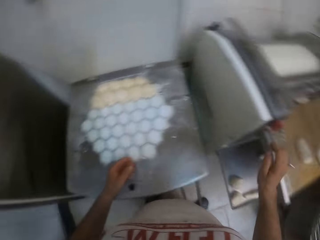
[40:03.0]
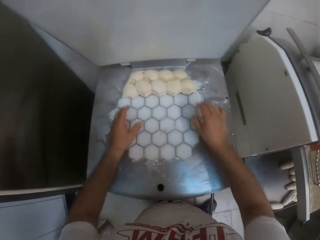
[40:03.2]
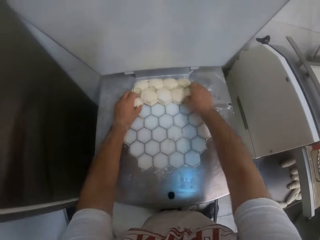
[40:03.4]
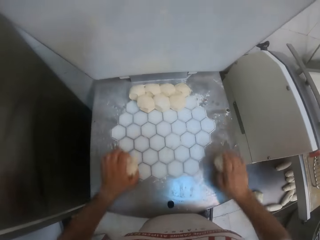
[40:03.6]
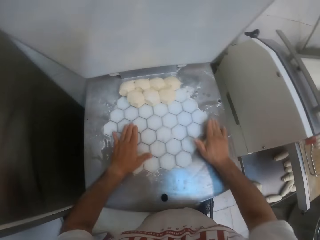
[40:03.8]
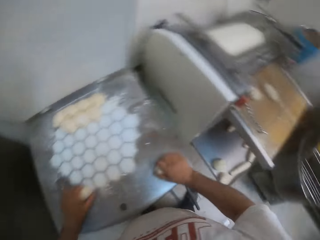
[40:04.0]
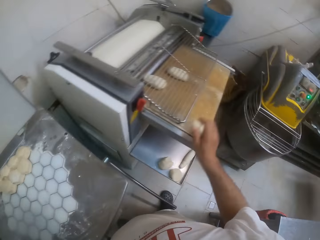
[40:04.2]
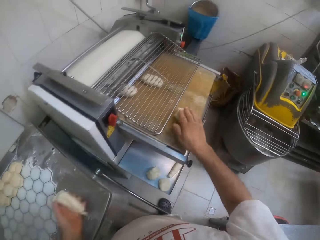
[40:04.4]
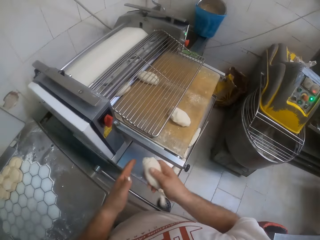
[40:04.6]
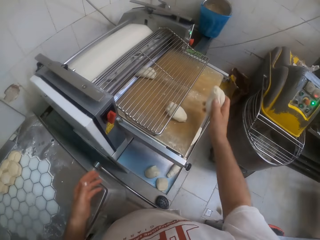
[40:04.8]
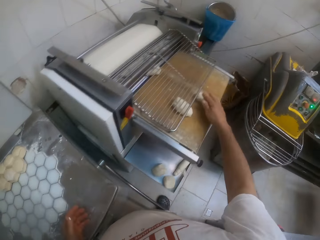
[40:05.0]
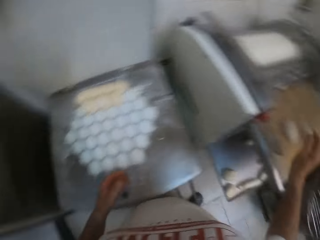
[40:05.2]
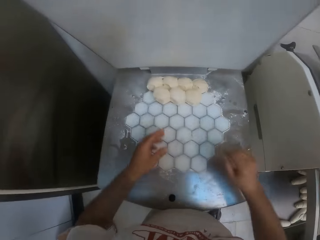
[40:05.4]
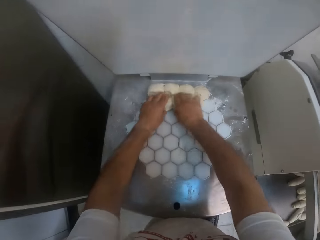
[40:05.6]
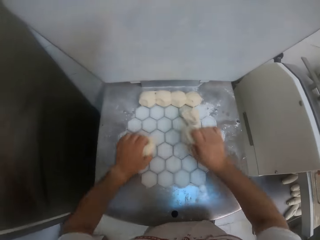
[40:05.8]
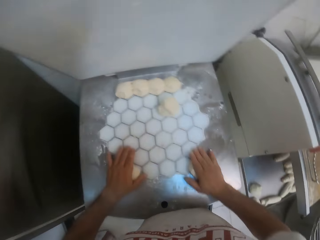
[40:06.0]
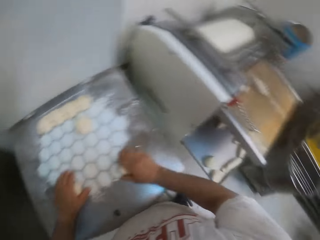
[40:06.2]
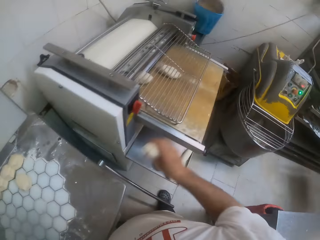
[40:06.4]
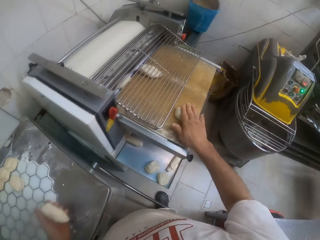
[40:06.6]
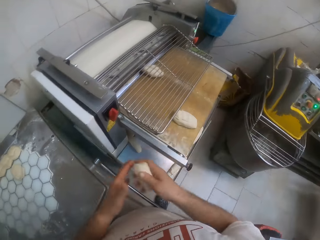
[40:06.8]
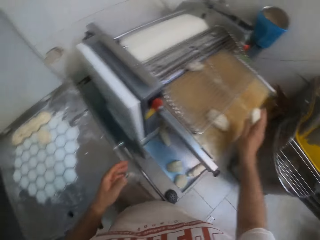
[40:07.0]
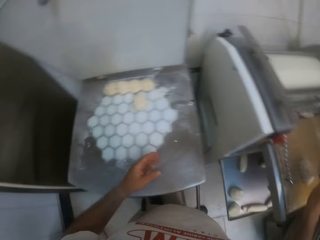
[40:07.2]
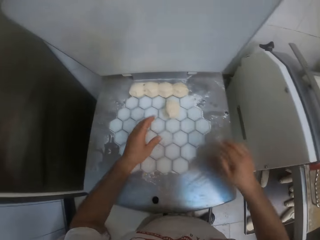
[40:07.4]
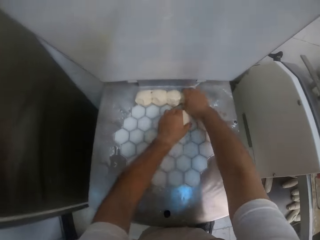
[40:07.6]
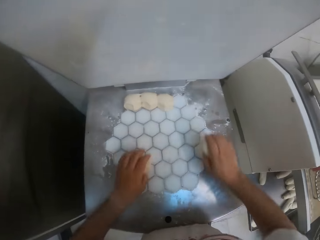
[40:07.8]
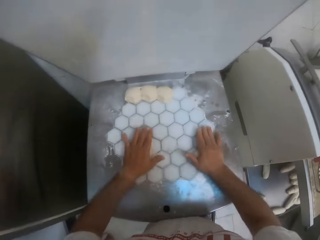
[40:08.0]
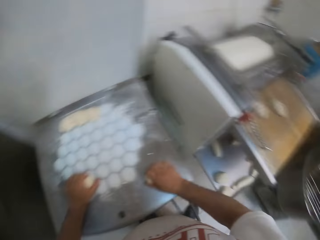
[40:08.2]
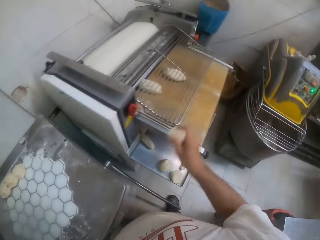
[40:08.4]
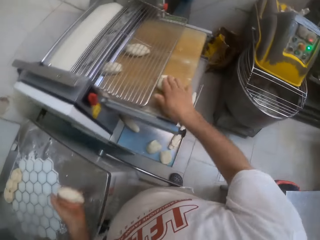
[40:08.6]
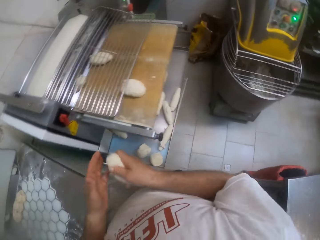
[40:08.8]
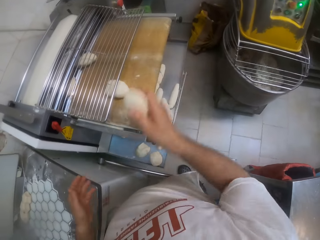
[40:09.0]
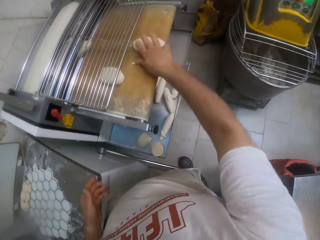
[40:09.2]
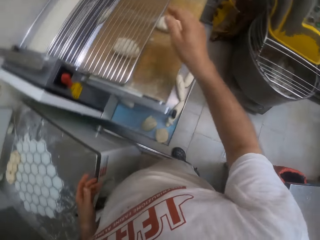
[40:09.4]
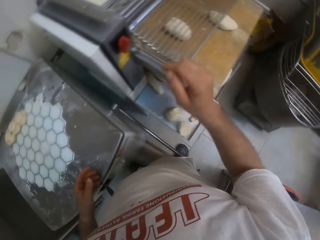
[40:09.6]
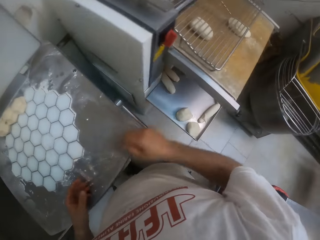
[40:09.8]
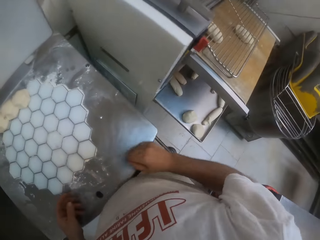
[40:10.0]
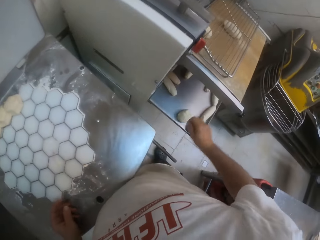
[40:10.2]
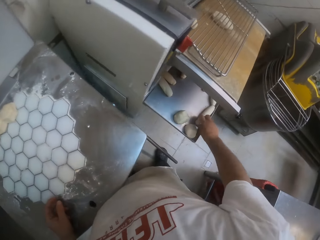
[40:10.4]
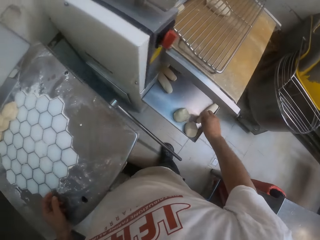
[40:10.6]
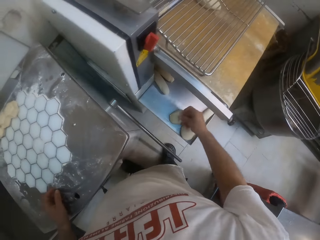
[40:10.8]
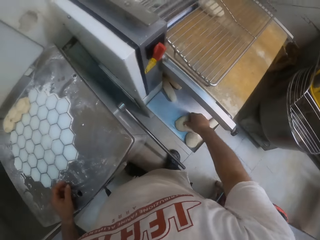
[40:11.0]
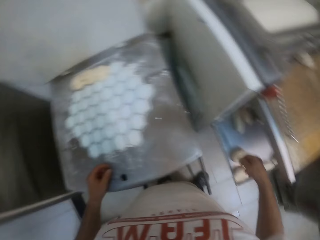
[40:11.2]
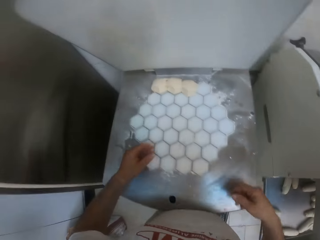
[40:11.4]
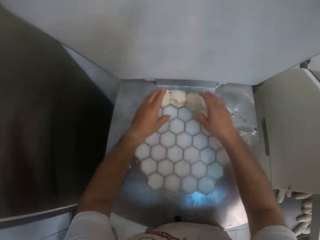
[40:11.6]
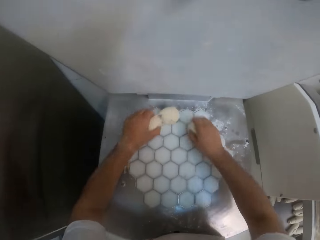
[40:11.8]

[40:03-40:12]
The camera wearer places the piece of dough into the dough sheeter with his right hand. He moves both hands. He picks pieces of dough from the dough divider on the table with both hands. He rolls the pieces of dough on the table with both hands. He places the piece of dough in his right hand into the dough sheeter. He passes the piece of dough in his left hand to his right hand. He places the piece of dough into the dough sheeter with his right hand. He picks pieces of dough from the dough divider on the table with both hands. He rolls the pieces of dough on the table with both hands. He kneads the dough. He places the piece of dough in his right hand into the dough sheeter. He passes the piece of dough in his left hand to his right hand. He places the piece of dough into the dough sheeter with his right hand. He picks pieces of dough from the dough divider on the table with both hands. He rolls the pieces of dough on the table with both hands. He kneads the dough. He places the piece of dough in his right hand into the dough sheeter. He passes the piece of dough in his left hand to his right hand. He places the piece of dough into the dough sheeter with his right hand. He moves both hands. He presses pieces of dough on the bottom layer of the dough sheeter with his right hand.

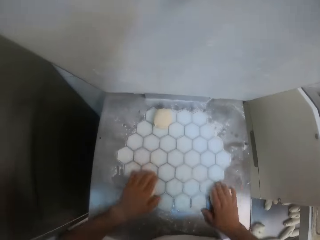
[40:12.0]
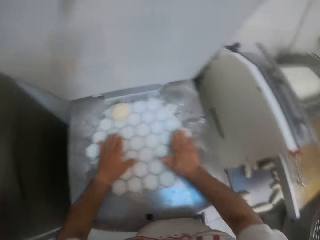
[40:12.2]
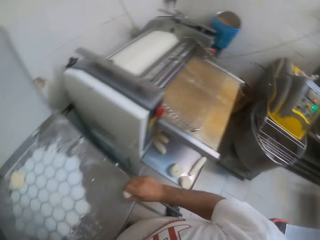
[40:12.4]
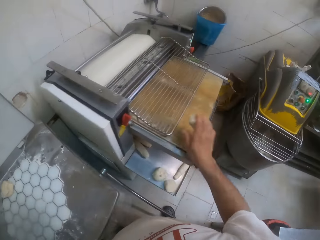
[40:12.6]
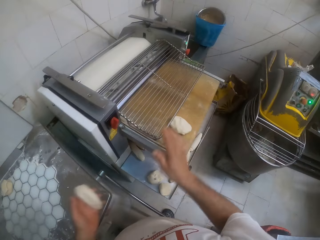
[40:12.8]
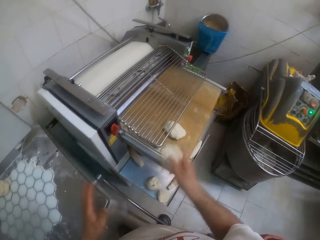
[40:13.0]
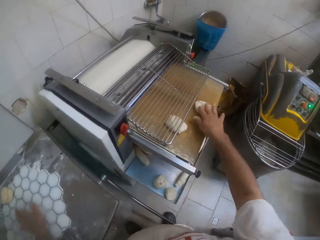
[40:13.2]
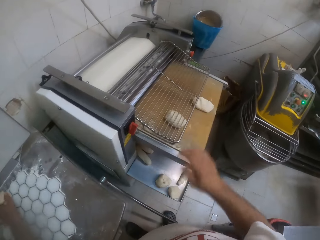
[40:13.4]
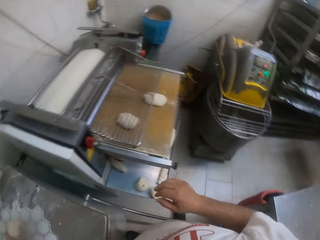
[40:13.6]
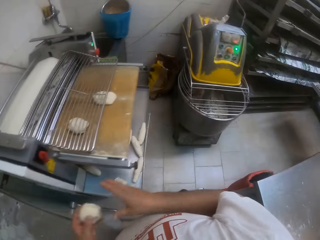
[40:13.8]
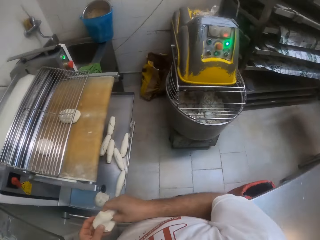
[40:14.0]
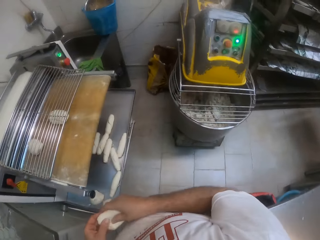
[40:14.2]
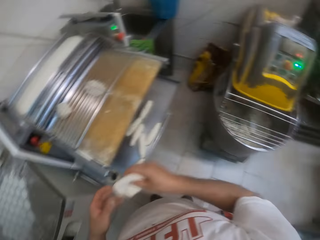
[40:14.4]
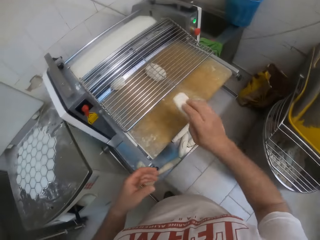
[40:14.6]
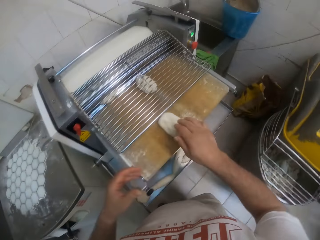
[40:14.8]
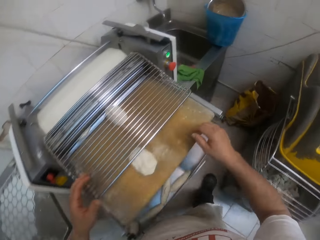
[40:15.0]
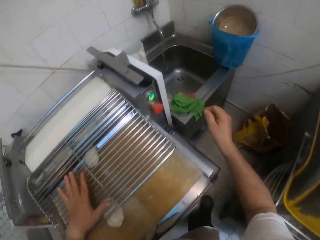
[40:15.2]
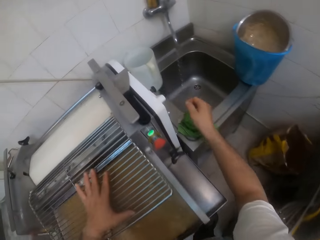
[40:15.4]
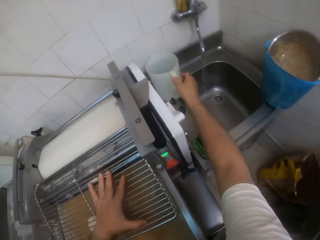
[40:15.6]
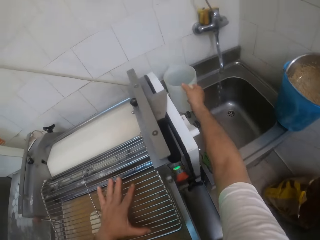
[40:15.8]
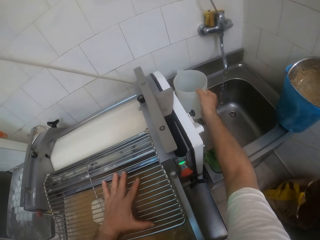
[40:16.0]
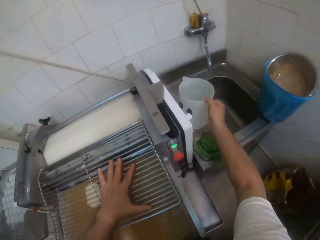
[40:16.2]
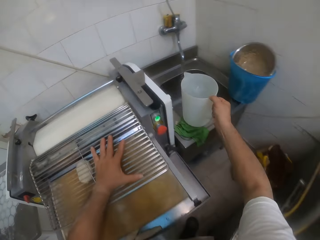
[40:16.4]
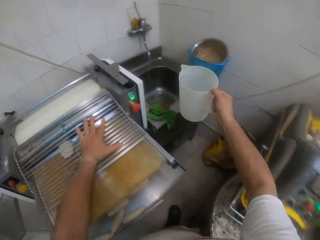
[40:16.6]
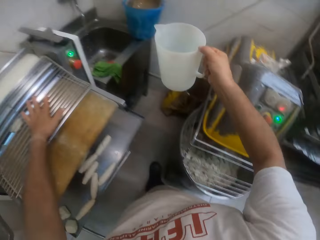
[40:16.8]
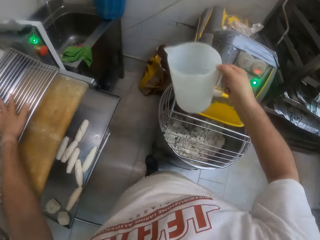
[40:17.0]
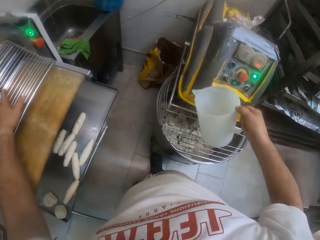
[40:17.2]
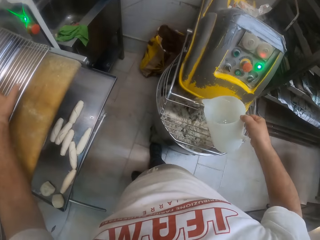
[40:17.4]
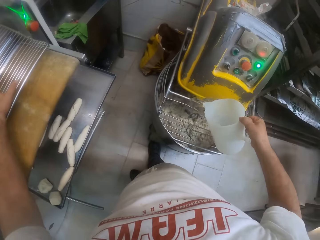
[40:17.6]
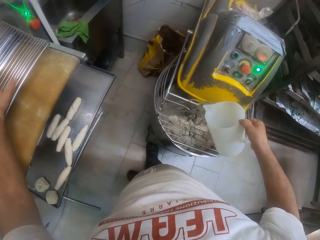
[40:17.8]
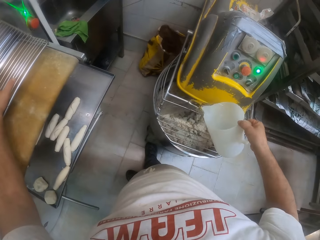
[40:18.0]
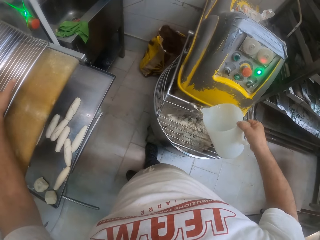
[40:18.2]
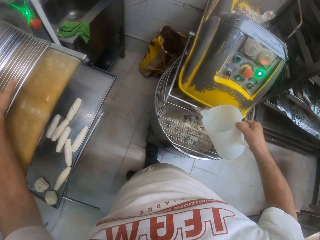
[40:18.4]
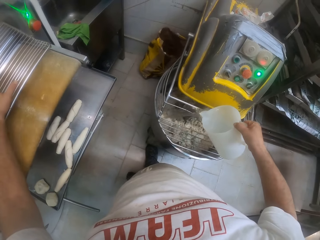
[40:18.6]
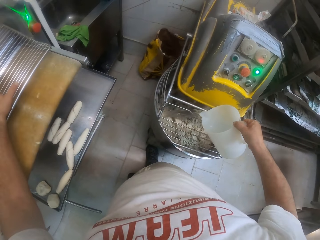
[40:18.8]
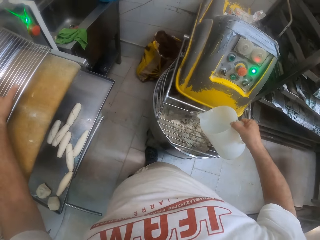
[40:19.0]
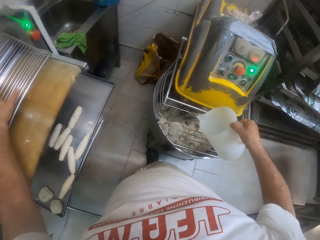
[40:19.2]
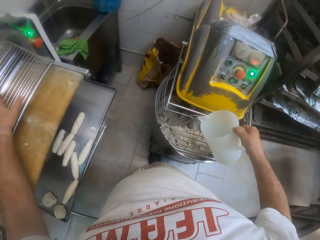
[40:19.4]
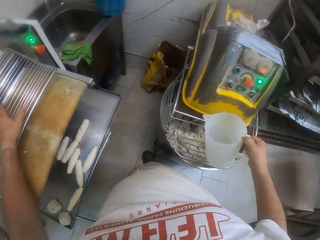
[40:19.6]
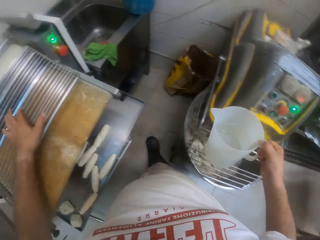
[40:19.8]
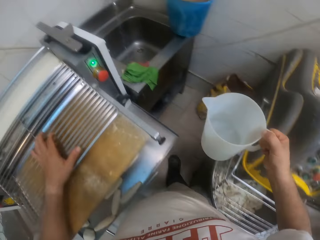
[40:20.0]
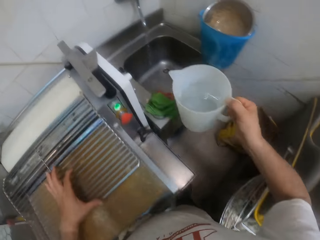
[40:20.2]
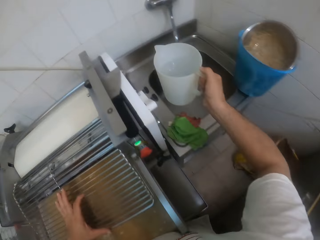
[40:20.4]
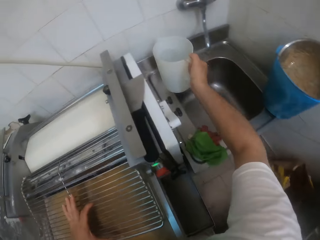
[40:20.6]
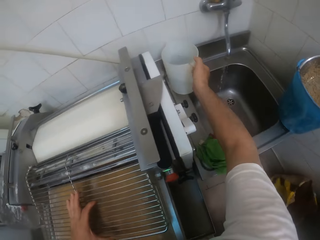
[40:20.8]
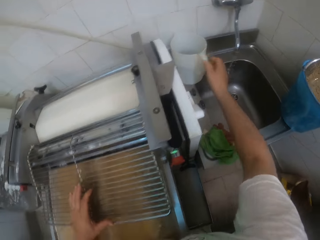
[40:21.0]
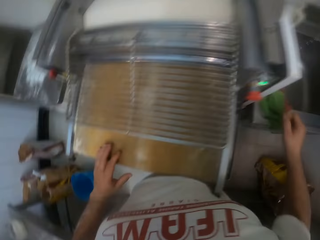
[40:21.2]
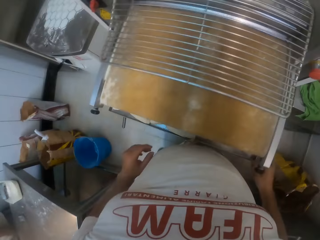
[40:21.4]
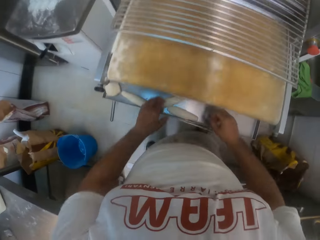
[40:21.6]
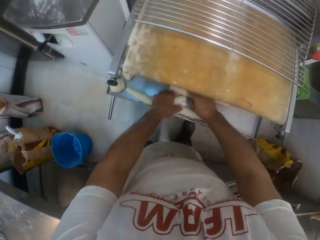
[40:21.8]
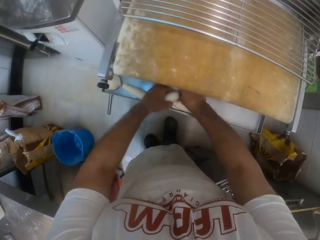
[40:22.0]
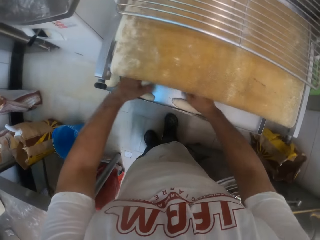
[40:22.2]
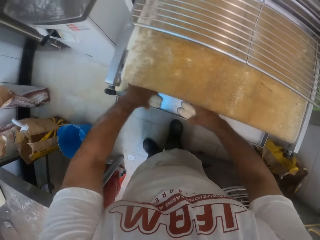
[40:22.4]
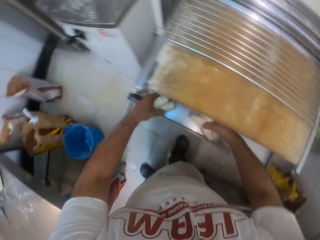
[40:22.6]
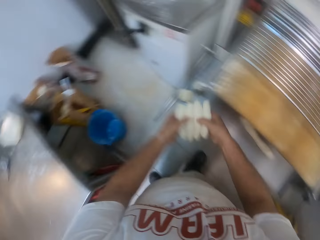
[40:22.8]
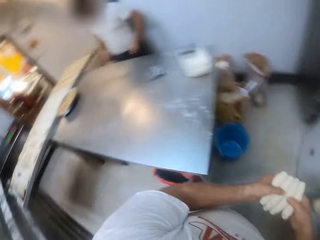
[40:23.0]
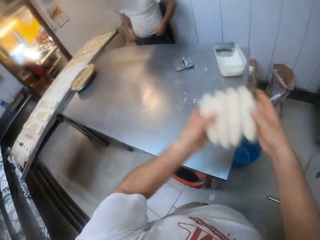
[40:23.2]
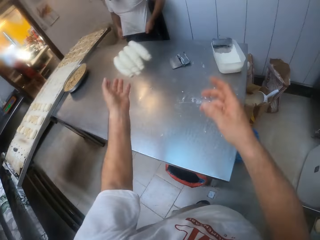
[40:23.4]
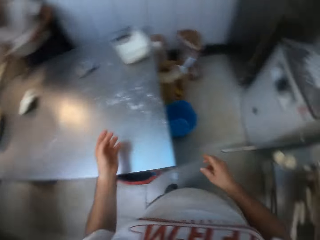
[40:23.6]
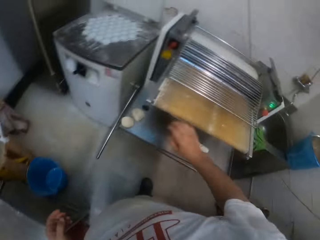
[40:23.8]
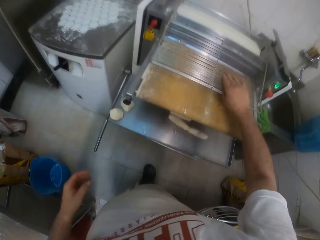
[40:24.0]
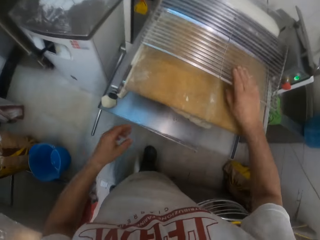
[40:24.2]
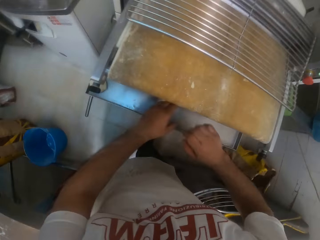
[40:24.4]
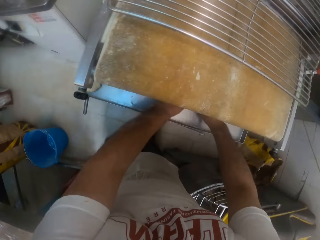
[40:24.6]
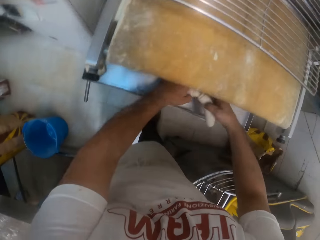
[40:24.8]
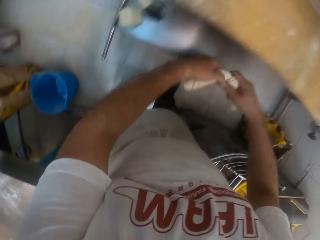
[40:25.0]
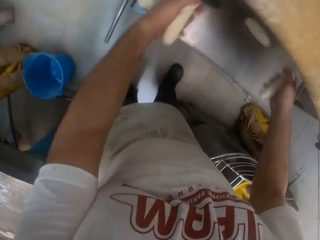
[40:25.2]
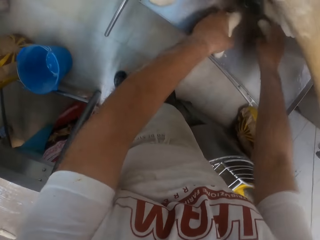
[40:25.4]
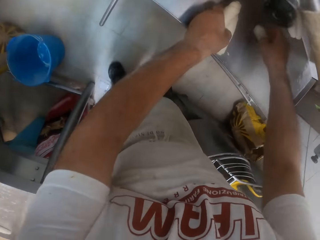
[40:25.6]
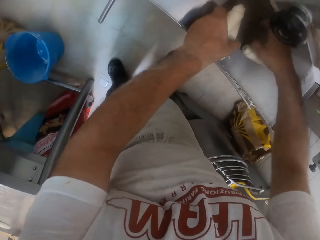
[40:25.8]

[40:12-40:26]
The camera wearer picks pieces of dough from the dough divider on the table with both hands. He moves both hands. He rolls the pieces of dough on the table with both hands. He kneads the dough. He places the piece of dough in his right hand into the dough sheeter. He passes the piece of dough in his left hand to his right hand. He places the piece of dough into the dough sheeter with his right hand. He passes a piece of dough from his left hand to his right hand. He picks the dough. He places the piece of dough into the dough sheeter with his right hand. He places his left hand on the dough sheeter on the floor. He picks the jug of water from the top of the sink with his right hand. He makes a step. He pours water from the jug into the mixer on the floor with his right hand. He makes a step. He places the jug of water on the top of the sink with his right hand. He moves the left hand. He packs rolled dough from the bottom layer of the dough sheeter to the table with both hands. He drops the dough on the table. A man wipes his face with his shirt with both hands. The camera wearer adjusts the top of the dough sheeter with his right hand. He packs rolled dough from the bottom layer of the dough sheeter to the table with both hands. He drops the rolled dough in the dough sheeter with his right hand. He rolls a rolled dough in the dough sheeter with his right hand.
